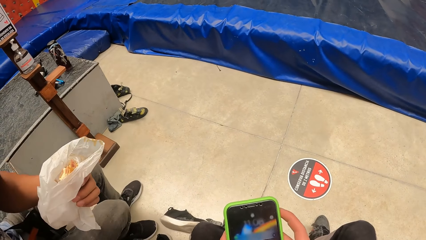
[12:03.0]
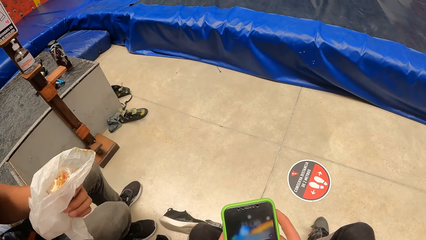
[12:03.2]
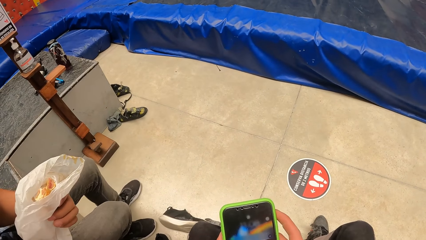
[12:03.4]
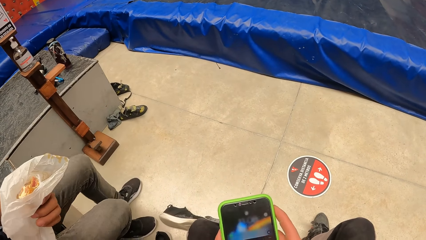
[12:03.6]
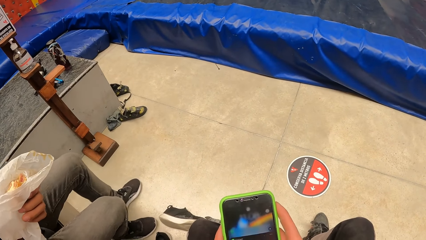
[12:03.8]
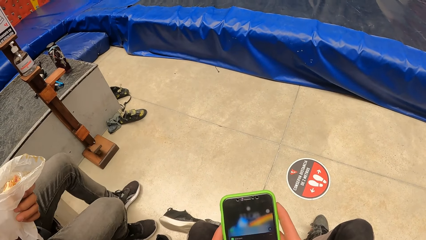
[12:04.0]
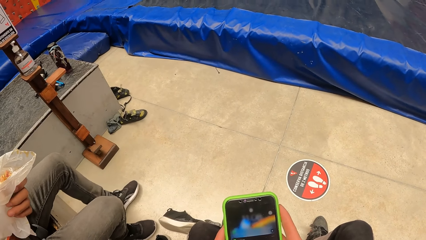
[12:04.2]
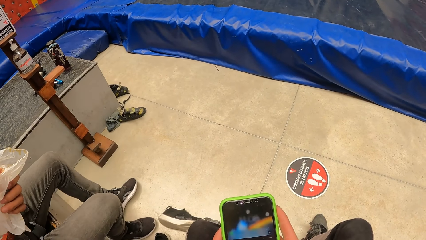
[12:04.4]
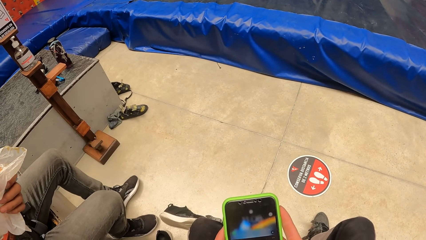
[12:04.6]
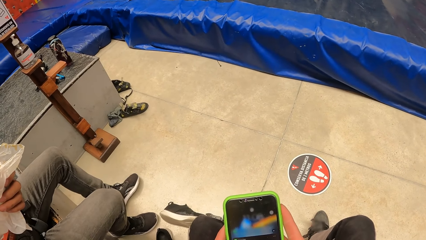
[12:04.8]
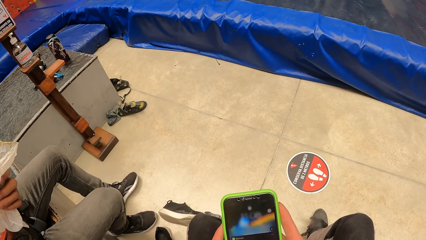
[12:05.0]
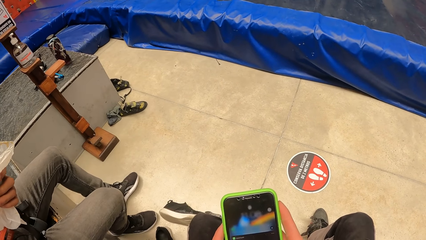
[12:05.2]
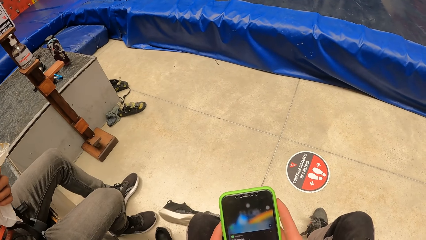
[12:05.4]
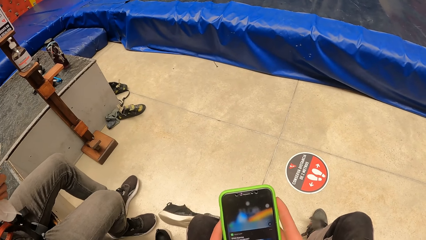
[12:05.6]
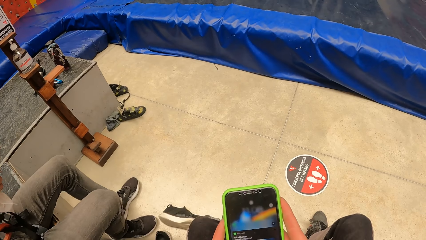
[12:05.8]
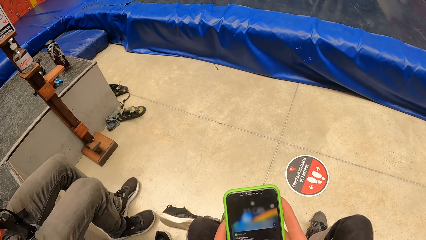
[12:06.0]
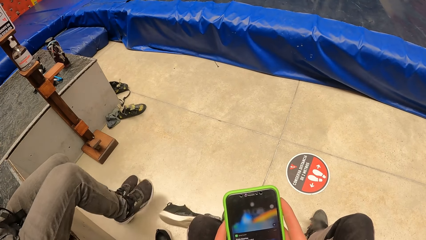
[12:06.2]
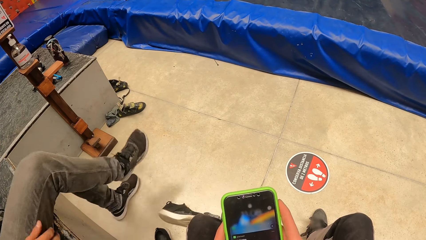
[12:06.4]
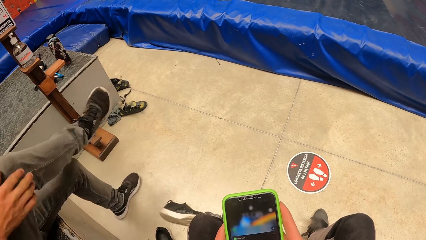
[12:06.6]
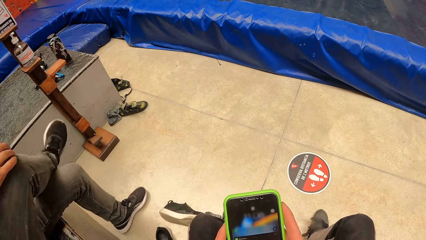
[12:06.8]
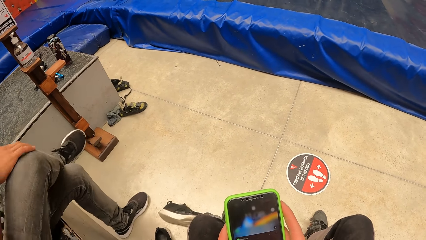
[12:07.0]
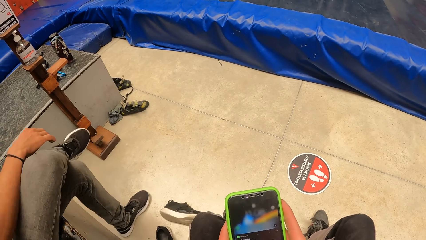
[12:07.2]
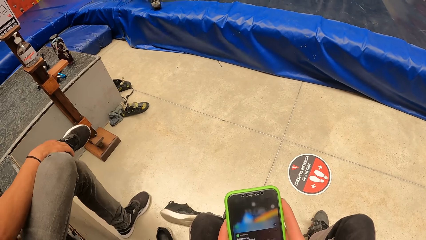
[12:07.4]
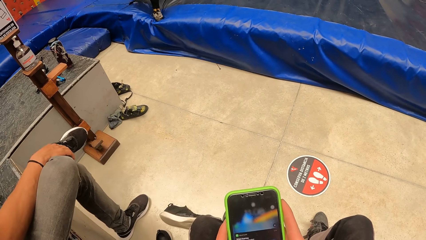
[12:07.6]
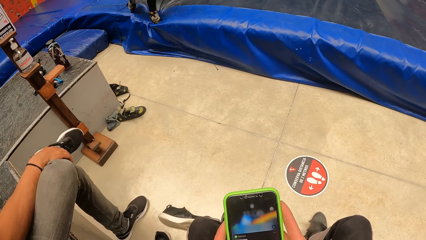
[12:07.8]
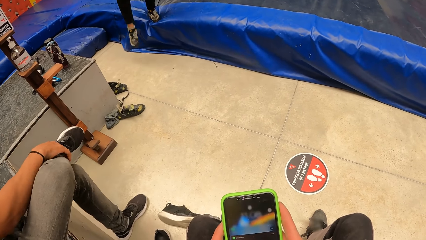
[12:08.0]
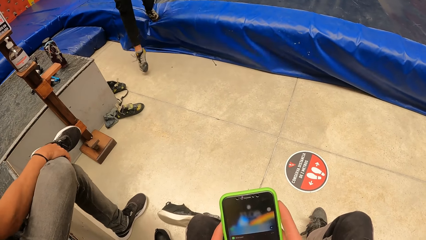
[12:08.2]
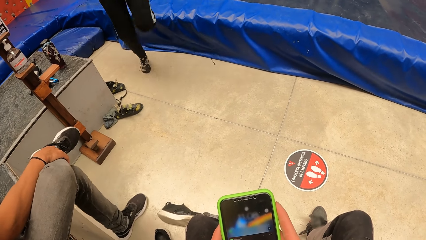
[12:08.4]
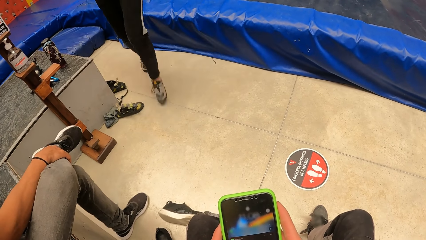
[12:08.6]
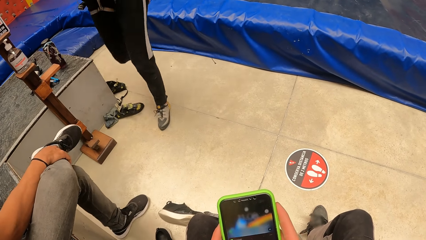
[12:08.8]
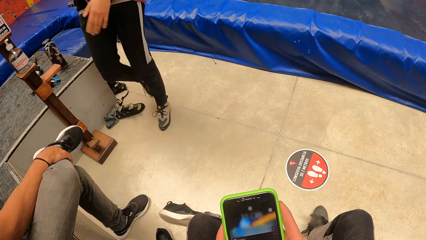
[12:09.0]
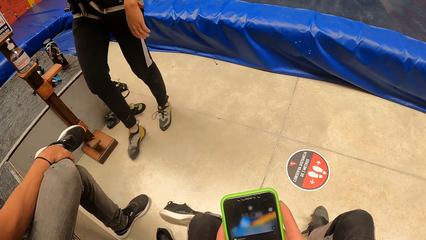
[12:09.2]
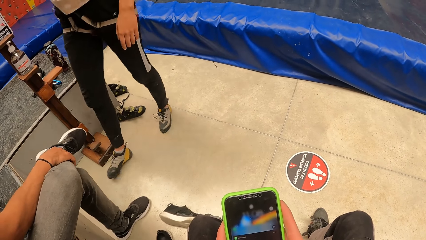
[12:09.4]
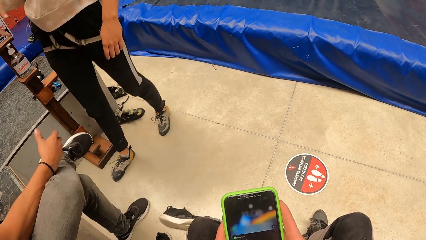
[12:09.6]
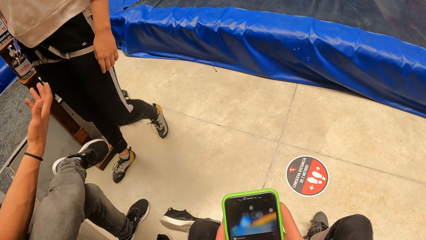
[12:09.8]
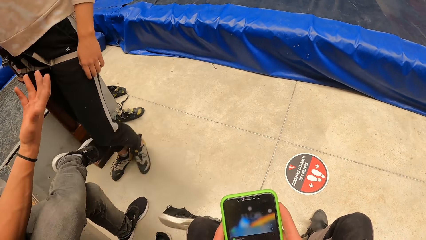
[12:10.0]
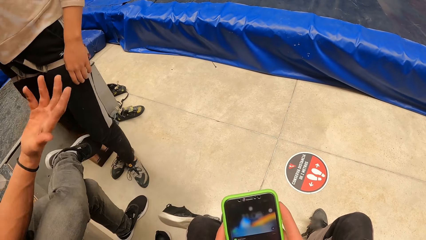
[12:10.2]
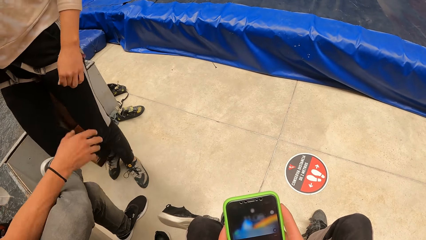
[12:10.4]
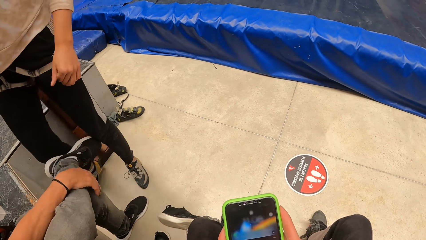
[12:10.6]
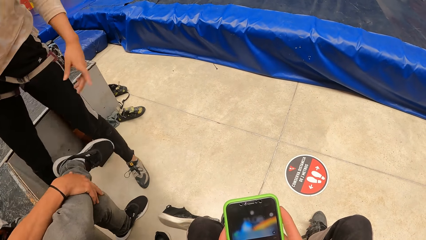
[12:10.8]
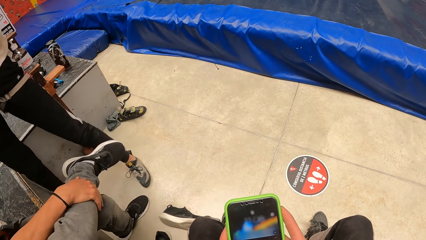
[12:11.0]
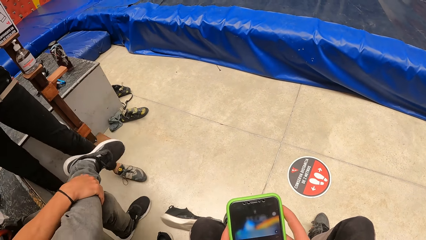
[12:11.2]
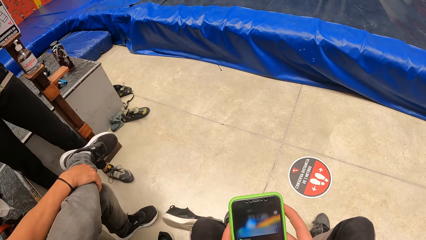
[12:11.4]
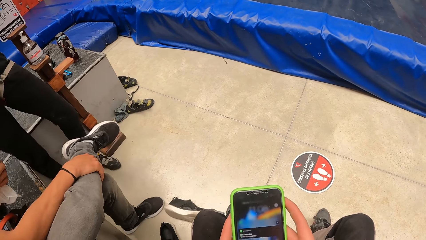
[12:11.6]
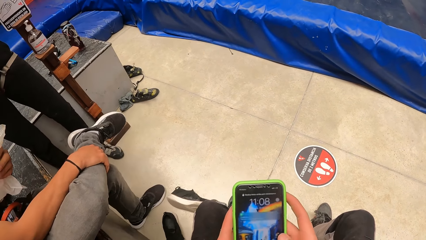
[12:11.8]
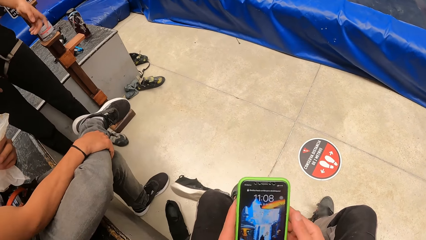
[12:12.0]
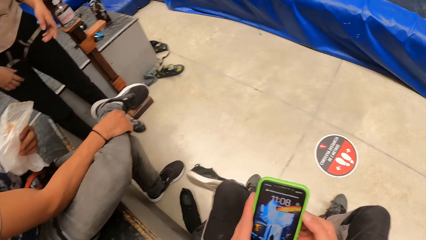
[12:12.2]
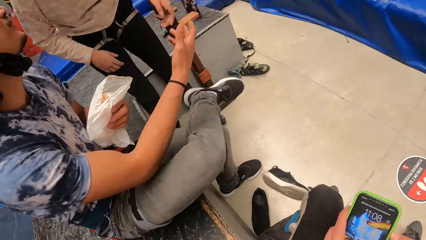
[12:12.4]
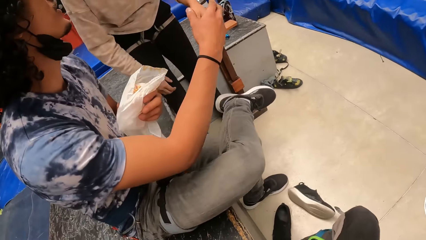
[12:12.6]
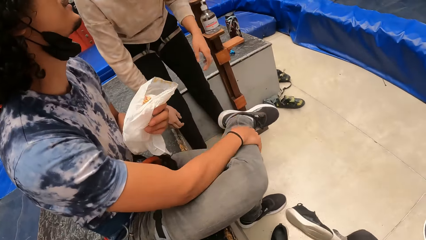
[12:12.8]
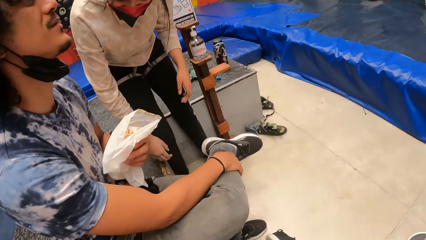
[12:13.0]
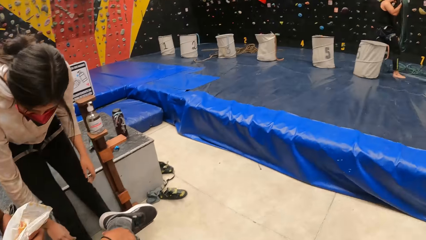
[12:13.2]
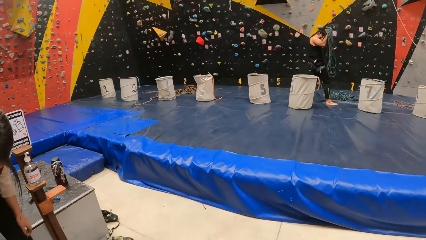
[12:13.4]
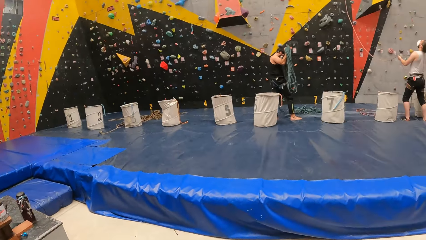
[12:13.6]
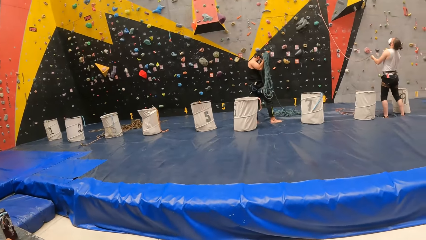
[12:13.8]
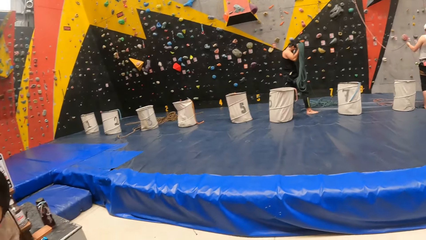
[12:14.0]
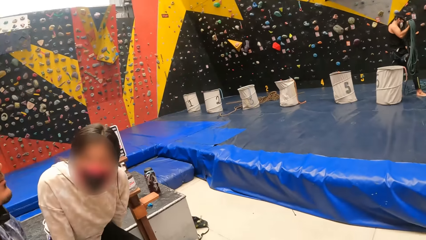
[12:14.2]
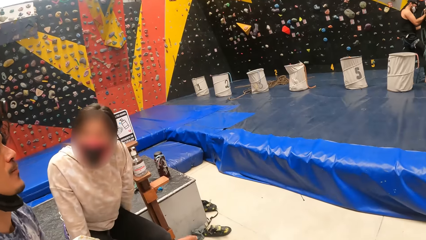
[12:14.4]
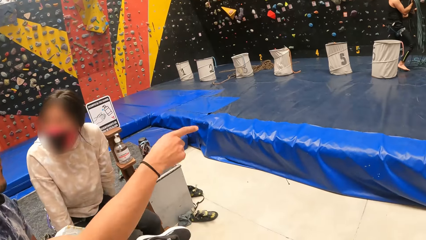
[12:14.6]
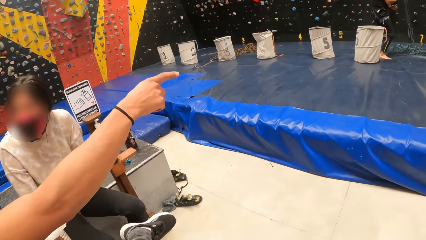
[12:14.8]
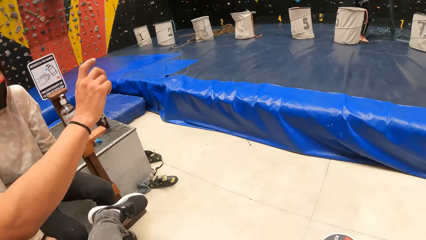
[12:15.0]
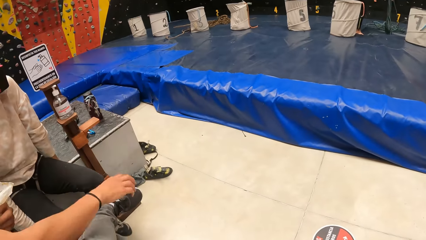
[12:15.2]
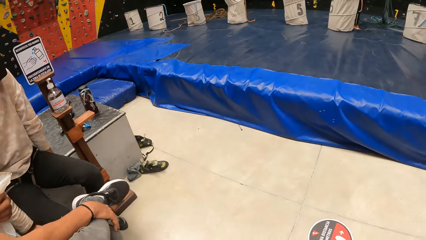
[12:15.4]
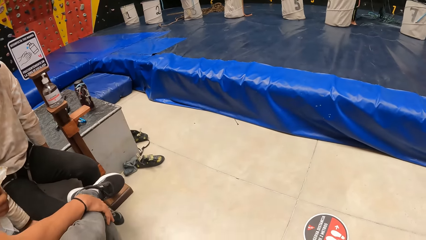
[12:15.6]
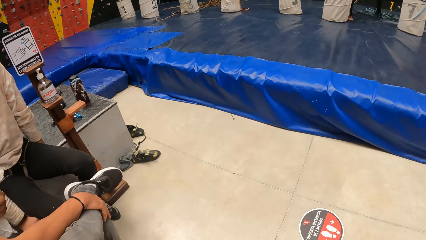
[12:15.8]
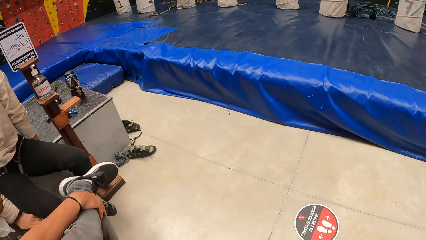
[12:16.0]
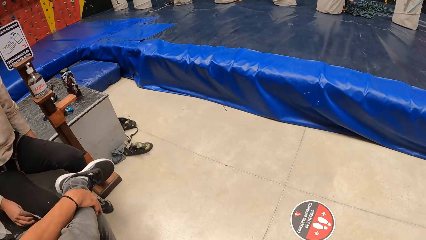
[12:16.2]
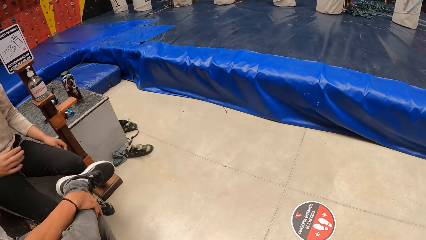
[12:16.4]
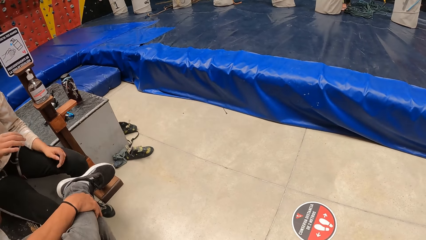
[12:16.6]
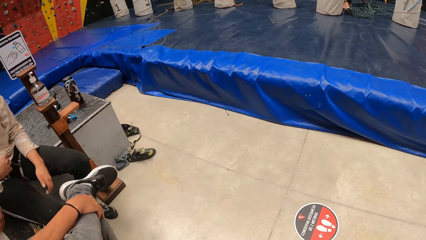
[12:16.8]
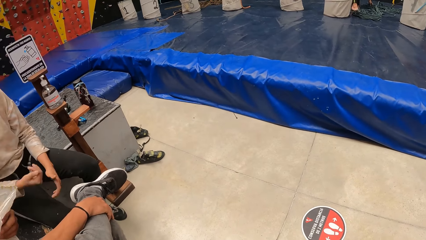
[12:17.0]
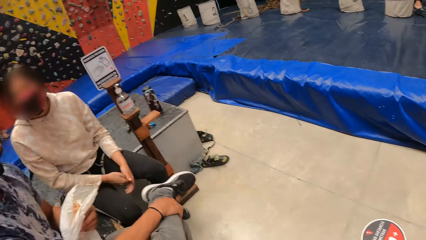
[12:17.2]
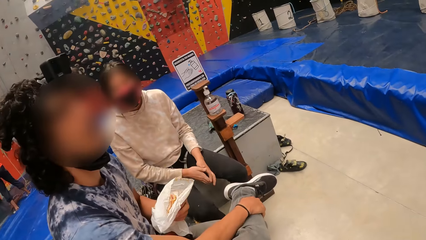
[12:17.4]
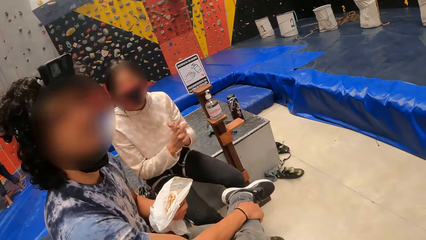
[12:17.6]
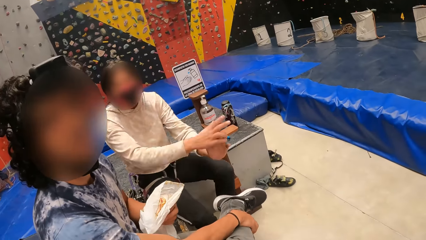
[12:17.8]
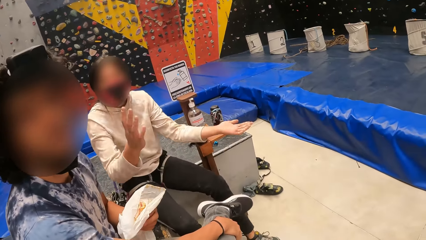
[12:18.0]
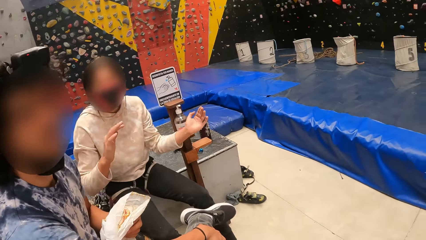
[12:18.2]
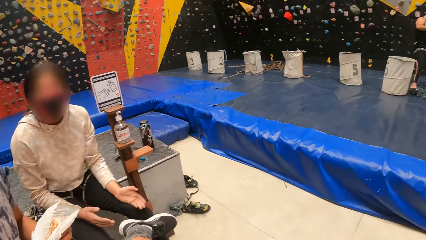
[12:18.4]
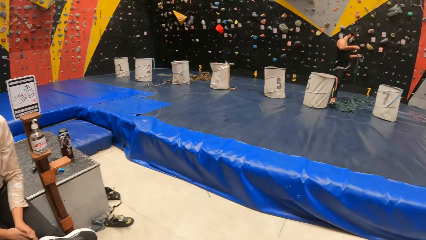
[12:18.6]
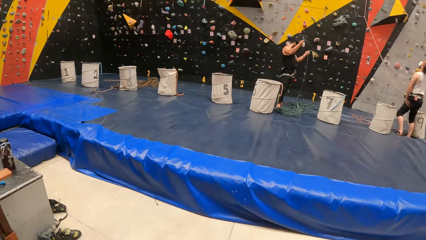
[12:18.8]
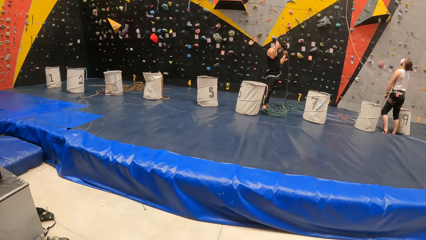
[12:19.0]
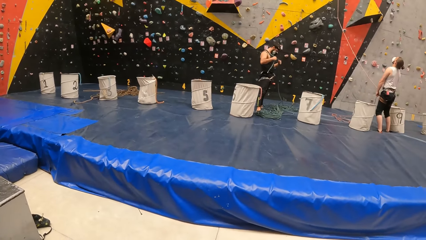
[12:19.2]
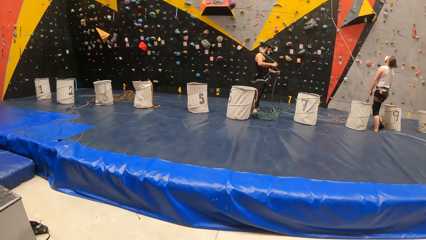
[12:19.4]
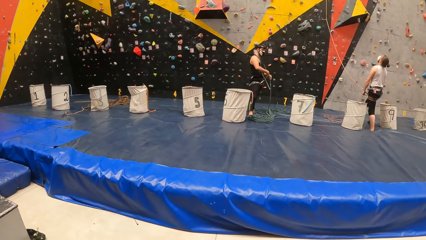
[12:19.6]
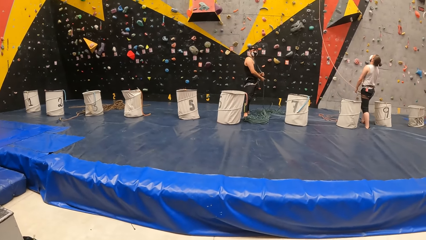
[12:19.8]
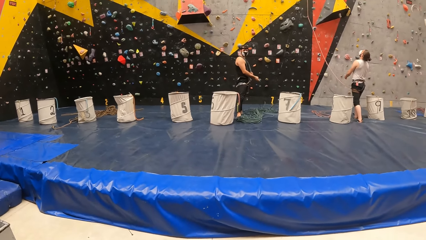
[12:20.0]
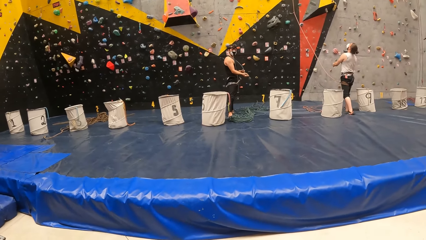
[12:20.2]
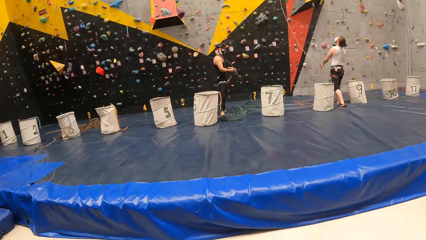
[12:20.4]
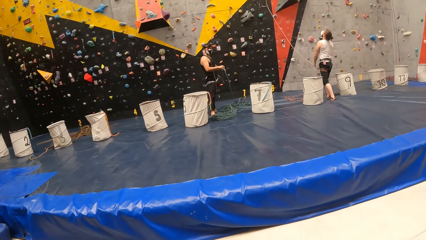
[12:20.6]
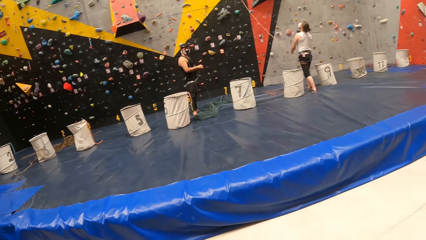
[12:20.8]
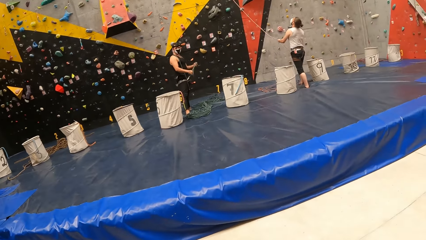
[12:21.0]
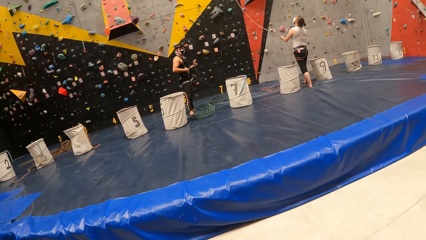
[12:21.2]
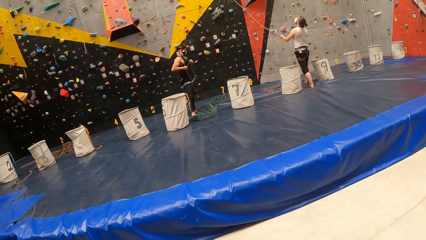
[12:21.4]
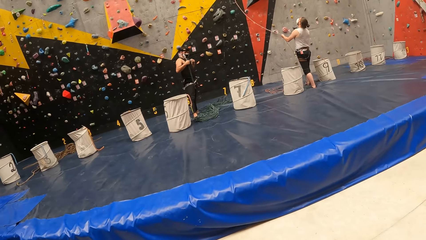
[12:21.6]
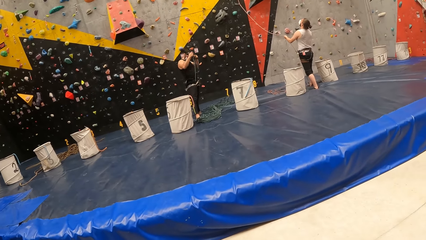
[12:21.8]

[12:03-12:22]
A man holds a snack. The camera wearer holds a phone. They cross the right foot. A woman walks towards the man. The man moves the right hand. The woman raises the left hand. The camera wearer puts the phone away. They look at the podium. They look around. The man points forward. The woman moves the right hand. Another woman moves both hands. The camera wearer looks forward. Another man pulls a rope.
